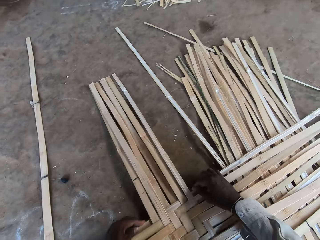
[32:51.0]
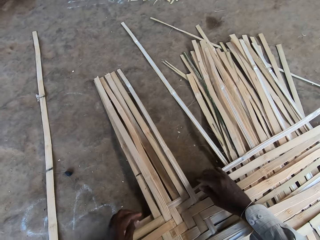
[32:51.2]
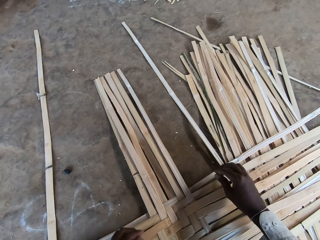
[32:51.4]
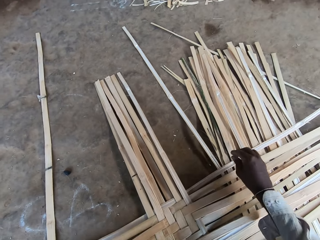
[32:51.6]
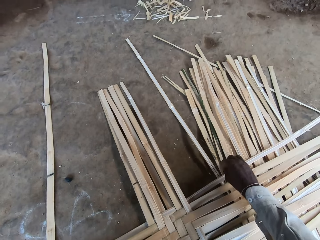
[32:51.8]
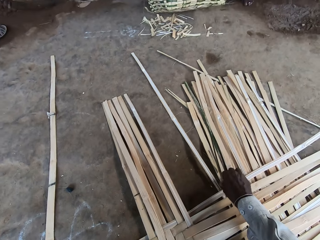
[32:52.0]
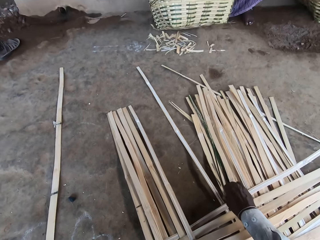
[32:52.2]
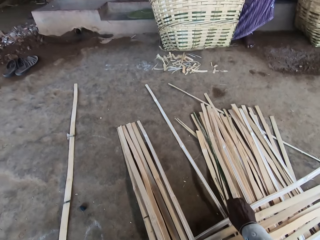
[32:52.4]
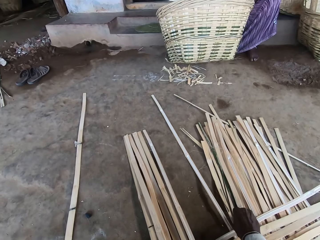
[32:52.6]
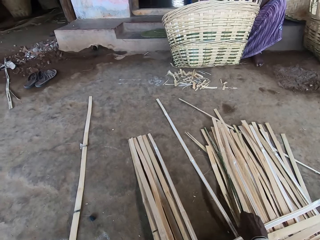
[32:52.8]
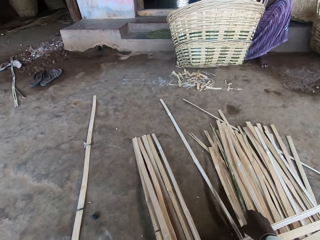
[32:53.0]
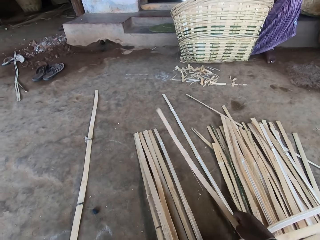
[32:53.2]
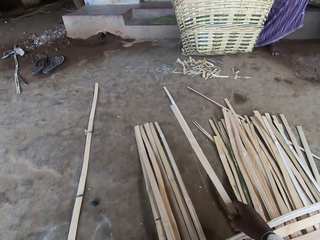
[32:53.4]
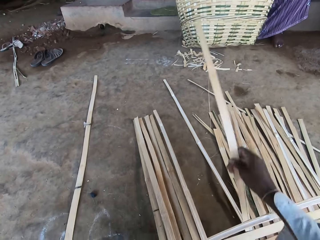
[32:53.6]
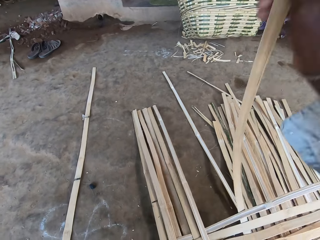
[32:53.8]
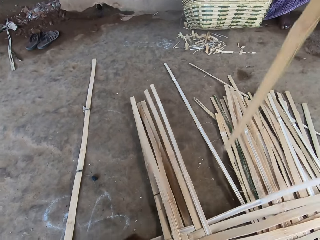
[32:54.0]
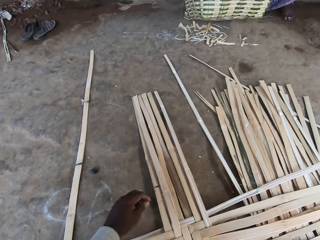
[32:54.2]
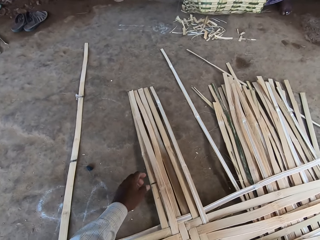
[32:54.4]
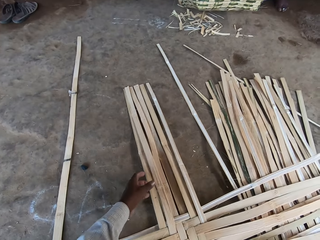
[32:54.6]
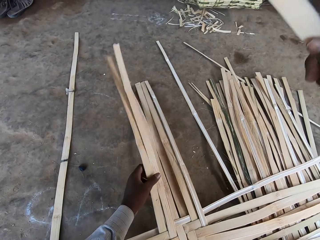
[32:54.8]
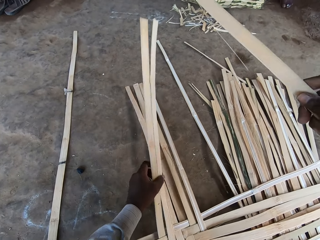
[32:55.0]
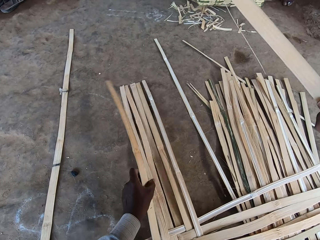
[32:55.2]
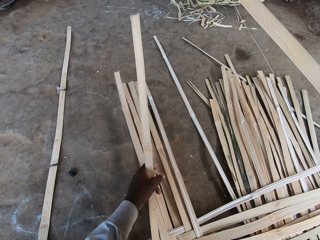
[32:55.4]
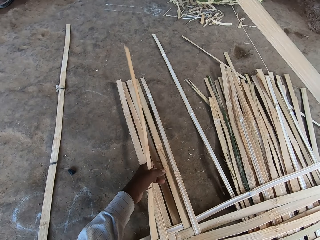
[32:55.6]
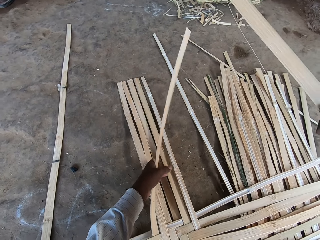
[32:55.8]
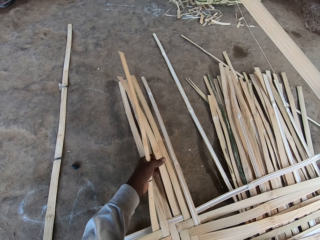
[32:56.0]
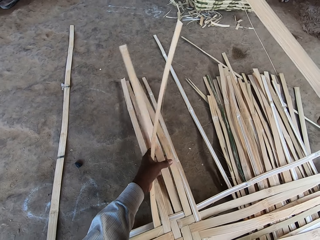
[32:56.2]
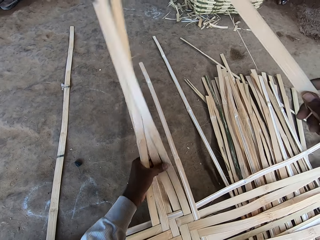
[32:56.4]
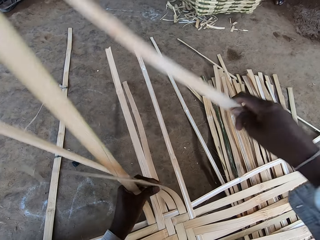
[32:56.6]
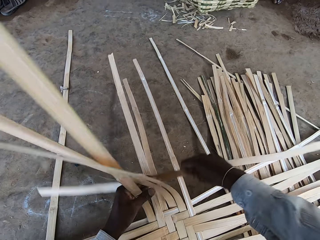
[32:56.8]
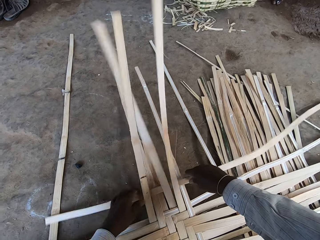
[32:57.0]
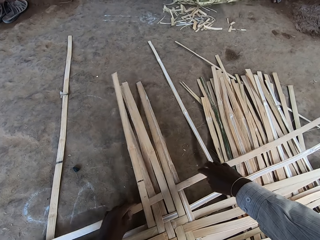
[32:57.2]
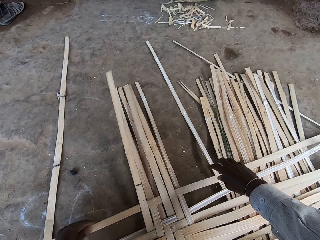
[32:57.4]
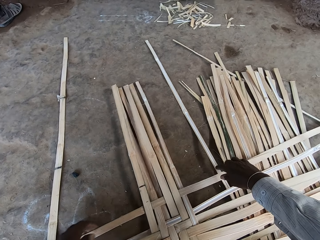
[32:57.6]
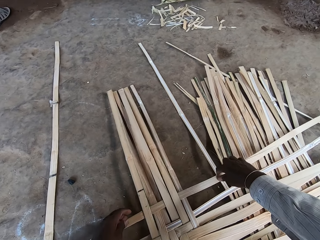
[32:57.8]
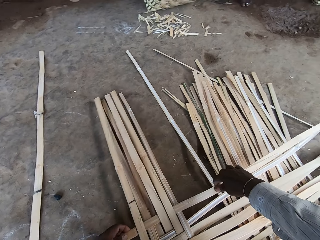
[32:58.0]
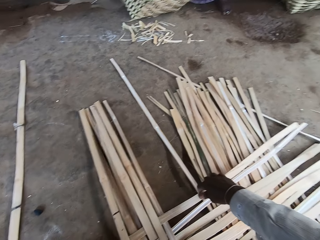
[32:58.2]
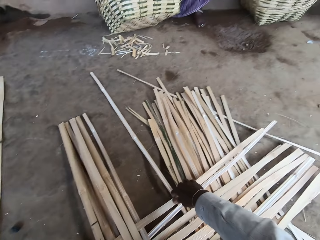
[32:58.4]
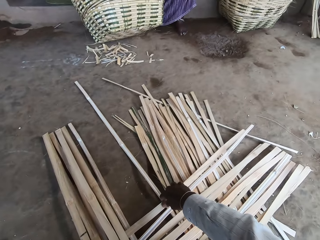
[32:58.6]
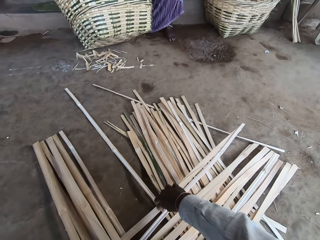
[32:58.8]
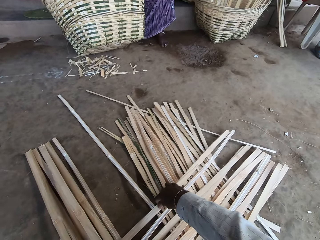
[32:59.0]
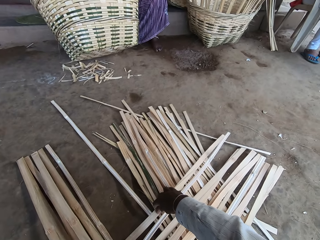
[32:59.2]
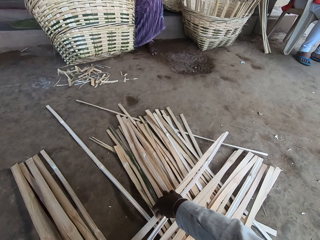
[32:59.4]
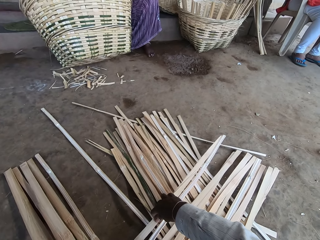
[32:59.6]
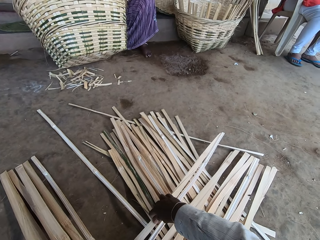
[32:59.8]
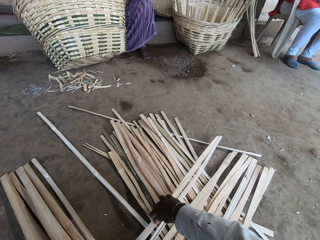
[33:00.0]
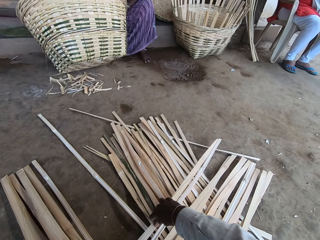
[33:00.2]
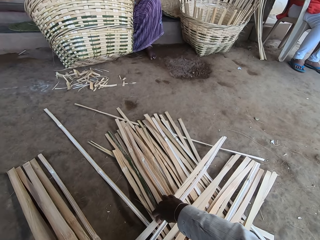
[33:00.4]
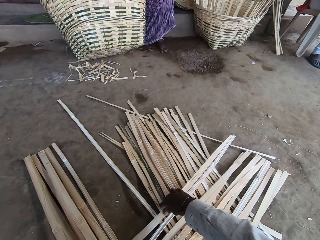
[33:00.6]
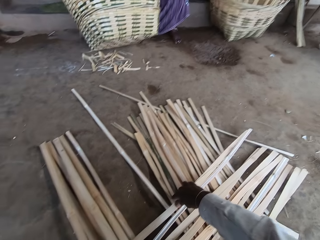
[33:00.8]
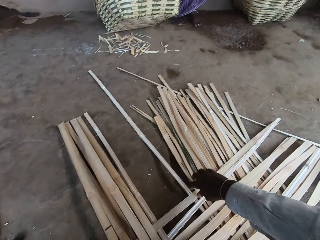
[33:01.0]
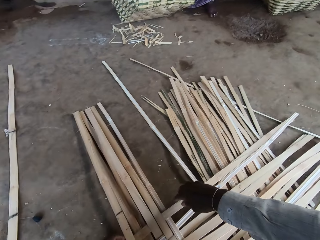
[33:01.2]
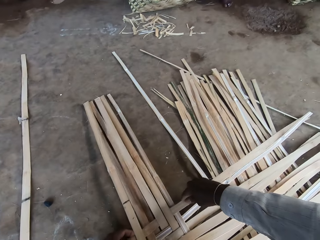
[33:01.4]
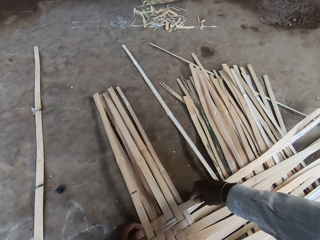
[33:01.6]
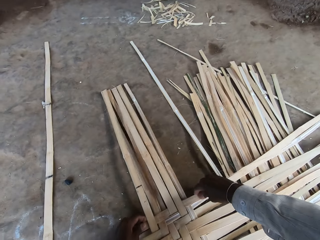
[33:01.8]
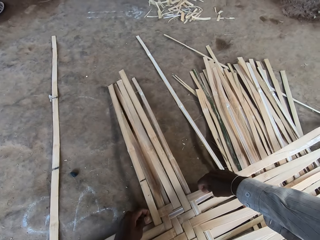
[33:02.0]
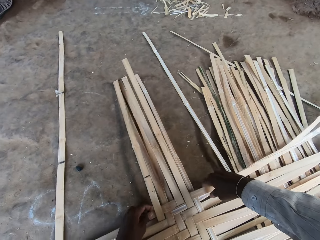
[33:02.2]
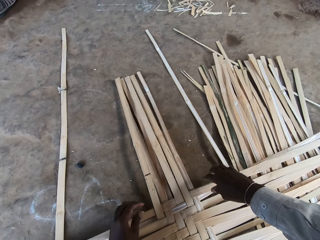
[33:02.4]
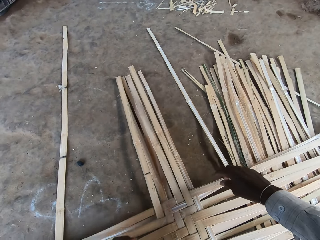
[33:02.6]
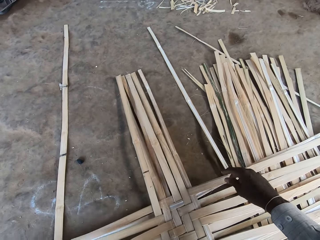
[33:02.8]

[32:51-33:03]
The camera wearer picks a bamboo stick on the floor with his right hand. He lifts the bamboo sticks on the floor with his left hand. He inserts the bamboo stick in between the bamboo sticks on the floor with his right hand. He adjusts the bamboo stick with both hands. A person talks.

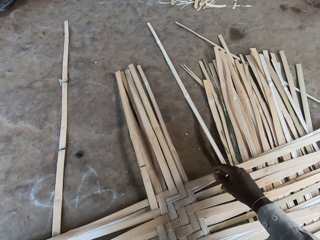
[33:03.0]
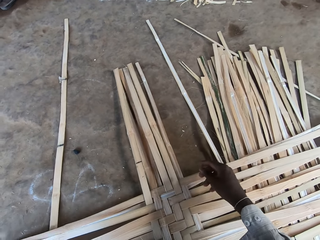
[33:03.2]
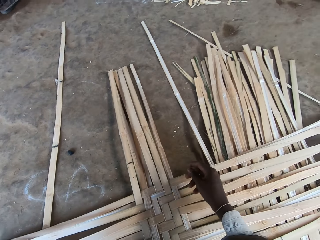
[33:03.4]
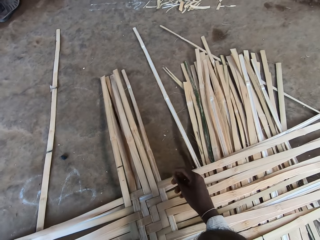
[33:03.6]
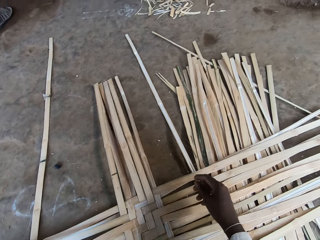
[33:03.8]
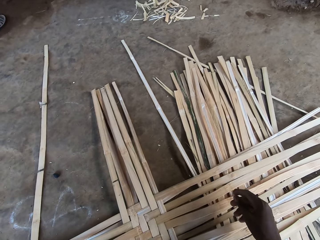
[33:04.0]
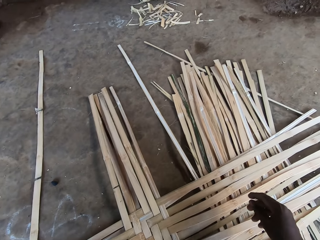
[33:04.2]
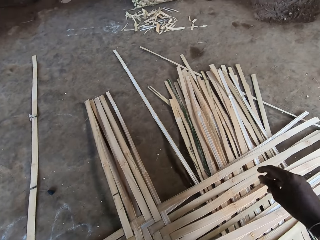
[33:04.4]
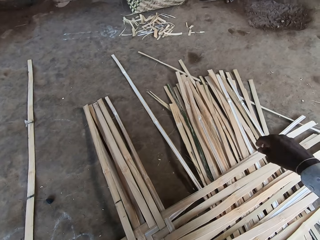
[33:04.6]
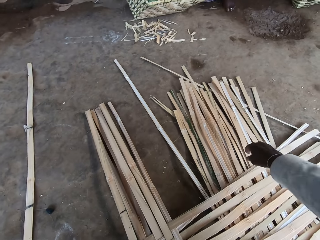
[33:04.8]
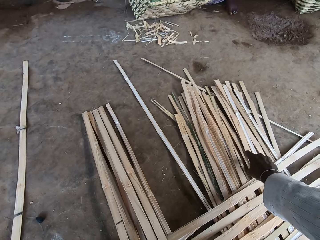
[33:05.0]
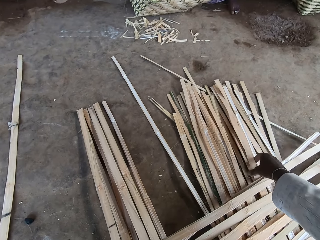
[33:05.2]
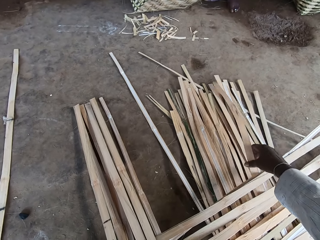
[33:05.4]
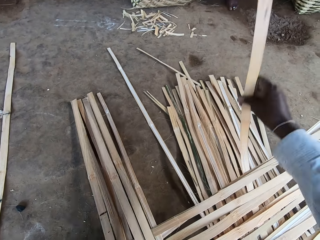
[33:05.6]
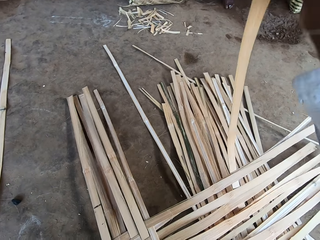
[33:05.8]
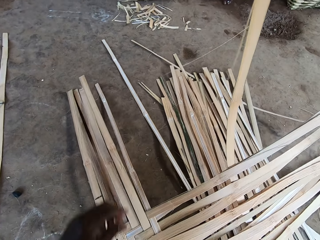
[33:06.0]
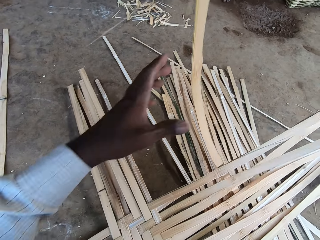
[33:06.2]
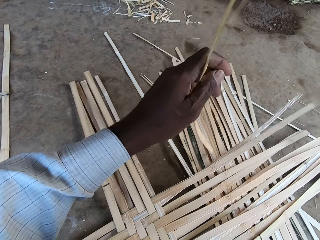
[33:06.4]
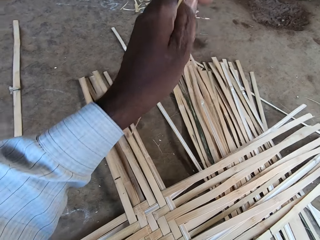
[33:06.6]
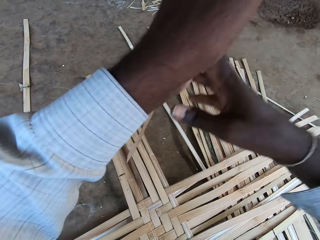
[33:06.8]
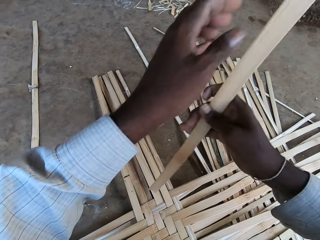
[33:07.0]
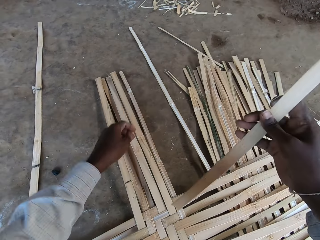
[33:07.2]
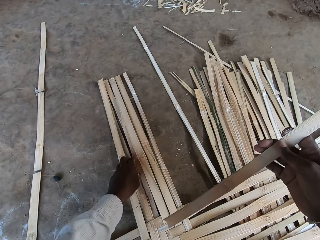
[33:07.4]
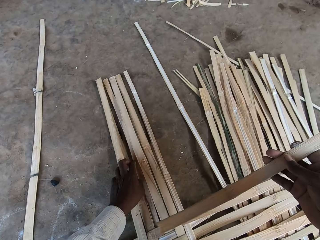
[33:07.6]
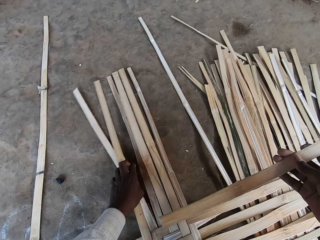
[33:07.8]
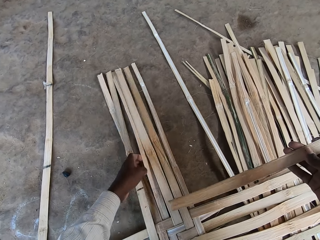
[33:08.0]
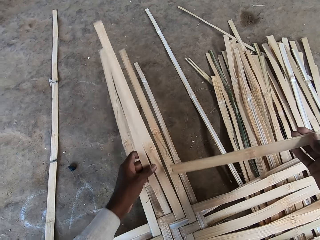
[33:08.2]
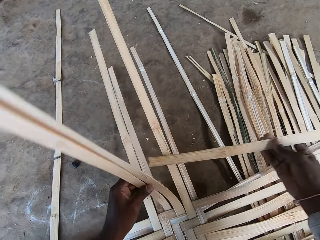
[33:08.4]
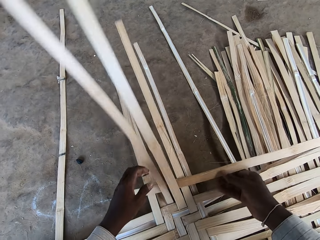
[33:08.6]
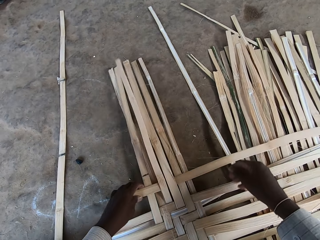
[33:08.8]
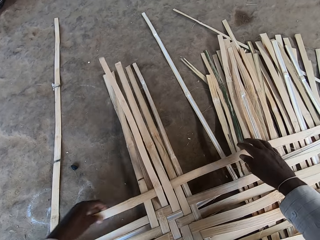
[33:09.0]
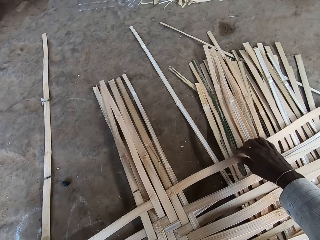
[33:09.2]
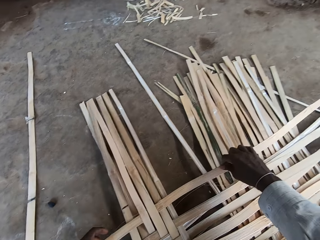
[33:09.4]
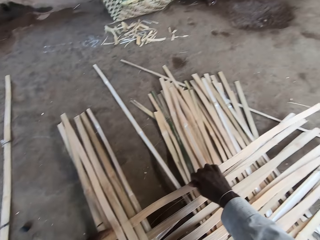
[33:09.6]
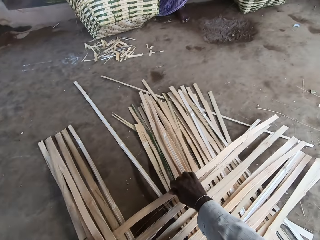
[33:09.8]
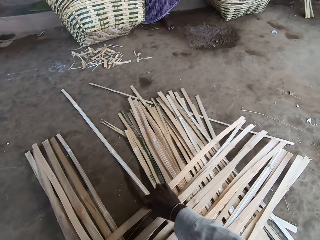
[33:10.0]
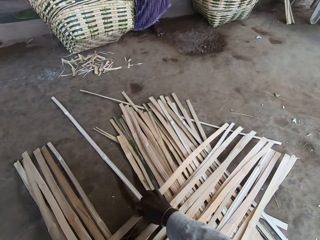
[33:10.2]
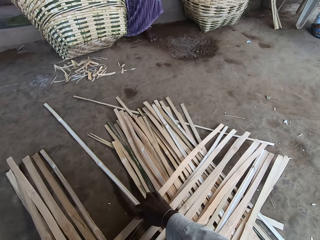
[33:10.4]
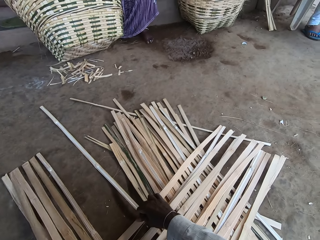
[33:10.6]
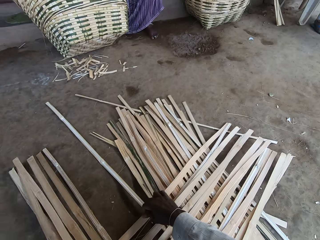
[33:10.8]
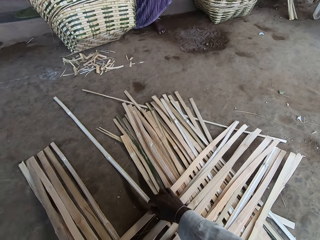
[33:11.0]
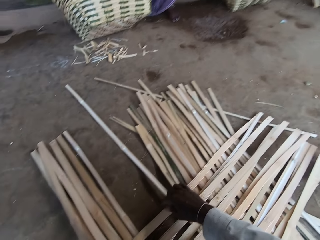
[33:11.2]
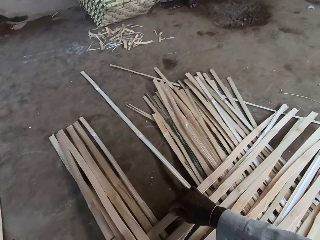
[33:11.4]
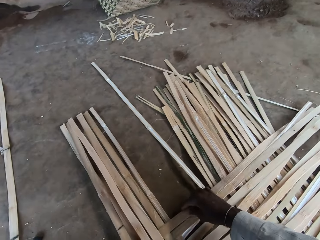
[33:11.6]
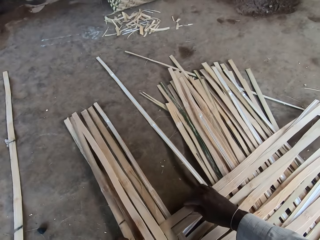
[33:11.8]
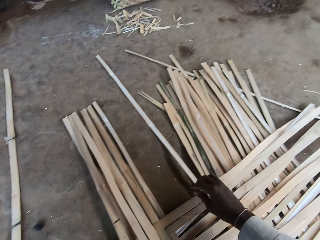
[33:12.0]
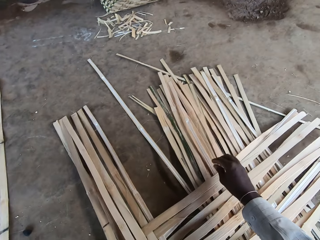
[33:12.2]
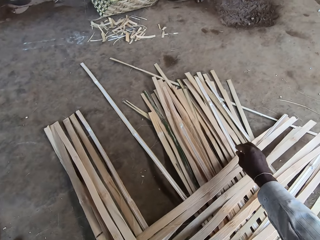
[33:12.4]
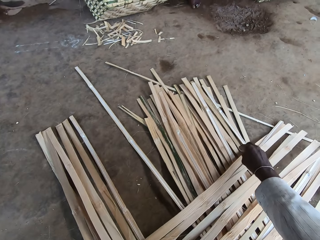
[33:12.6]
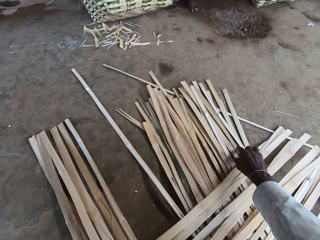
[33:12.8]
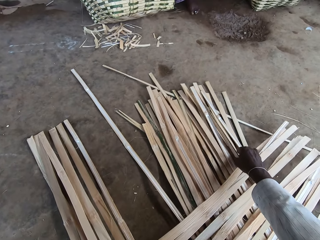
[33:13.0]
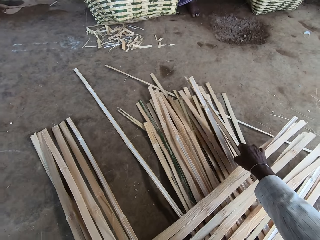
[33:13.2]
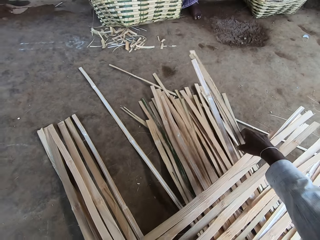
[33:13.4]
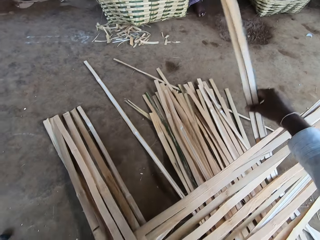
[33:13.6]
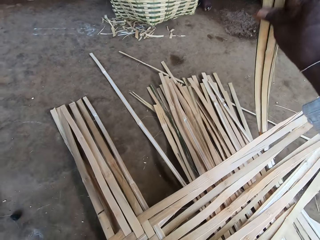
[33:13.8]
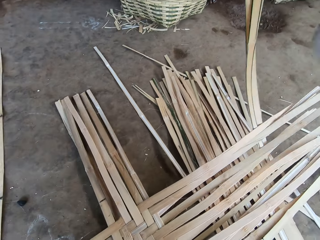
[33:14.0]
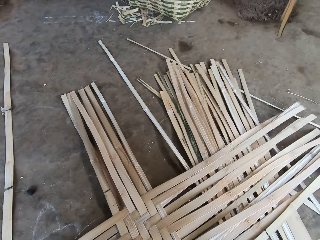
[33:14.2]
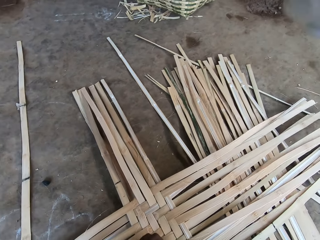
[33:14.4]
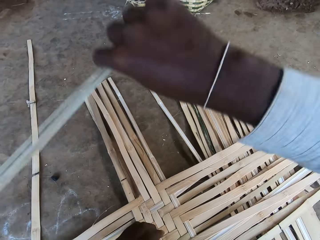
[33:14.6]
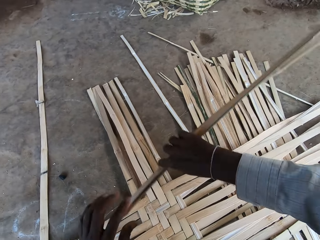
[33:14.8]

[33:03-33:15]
The camera wearer picks a bamboo stick on the floor with his right hand. He holds the bamboo stick with both hands. He lifts the bamboo sticks on the floor with his left hand. A person talks. The camera wearer inserts the bamboo stick in between the bamboo sticks on the floor with his right hand. He adjusts the bamboo stick with both hands. The person talks. The camera wearer picks some bamboo sticks on the floor with his right hand.
